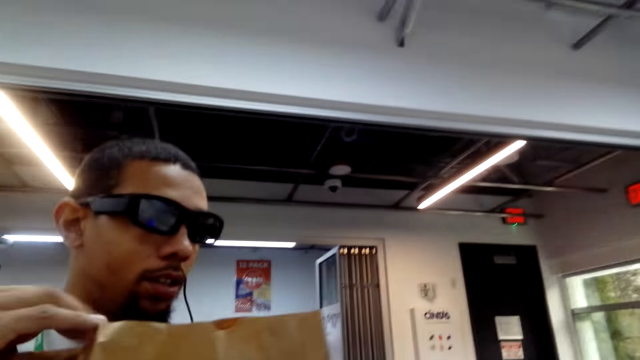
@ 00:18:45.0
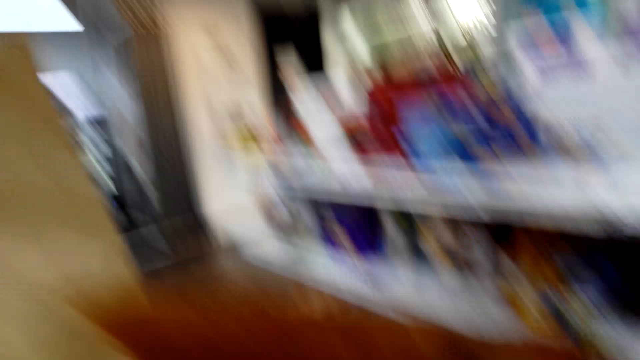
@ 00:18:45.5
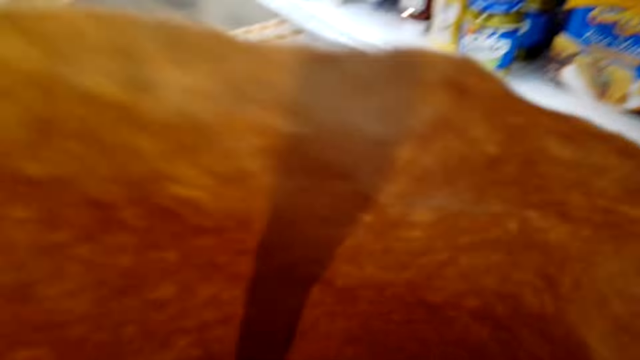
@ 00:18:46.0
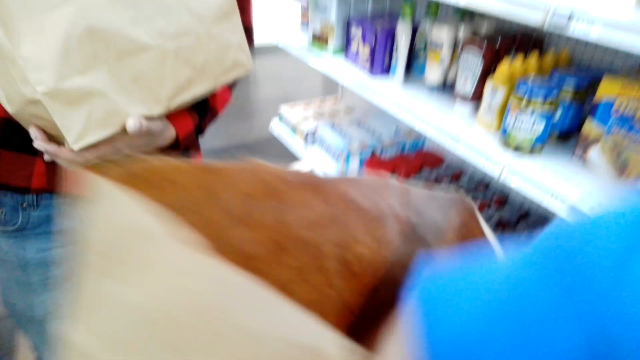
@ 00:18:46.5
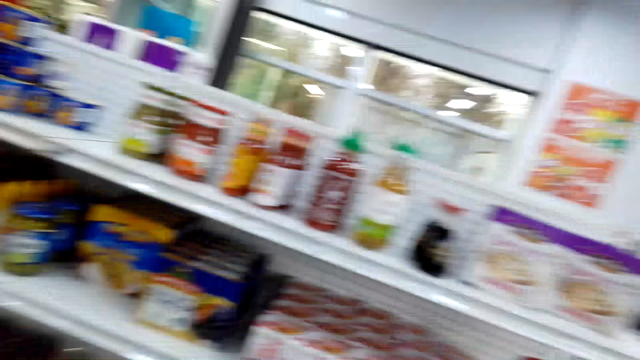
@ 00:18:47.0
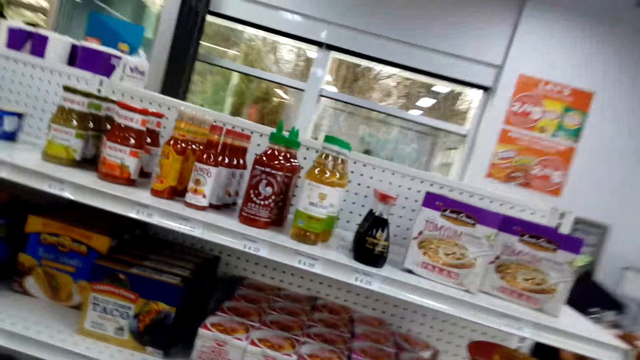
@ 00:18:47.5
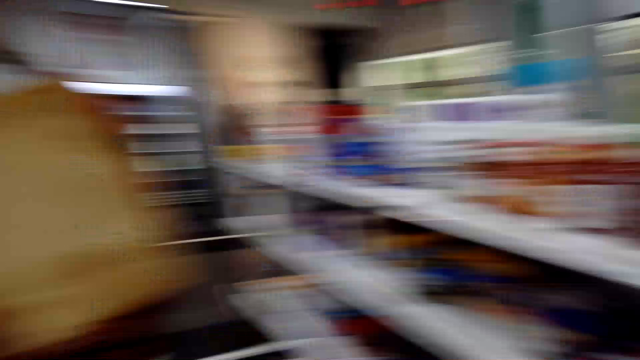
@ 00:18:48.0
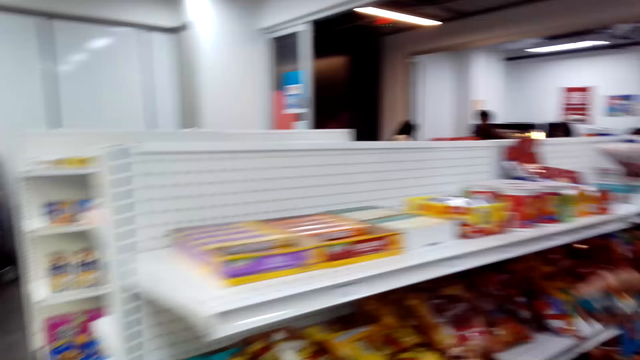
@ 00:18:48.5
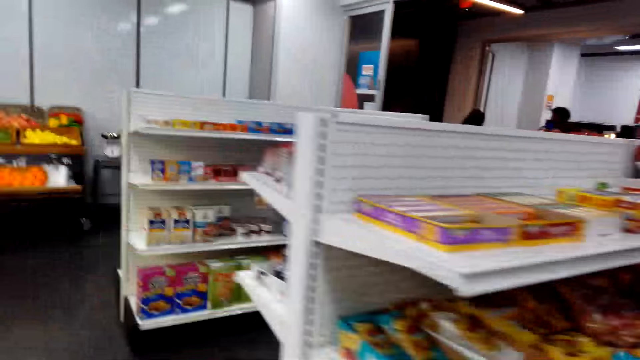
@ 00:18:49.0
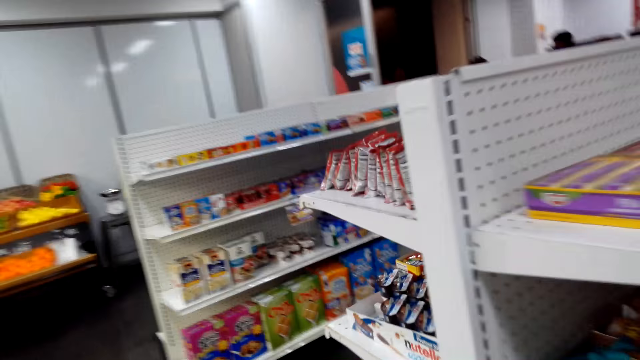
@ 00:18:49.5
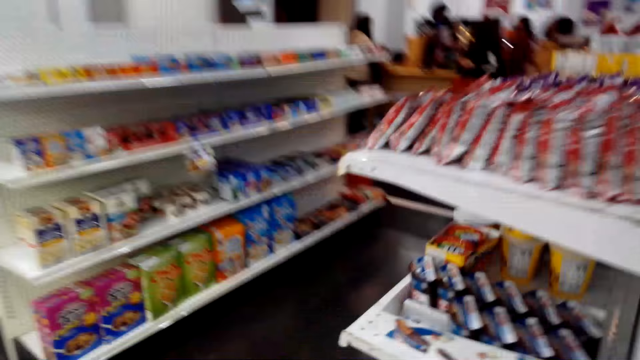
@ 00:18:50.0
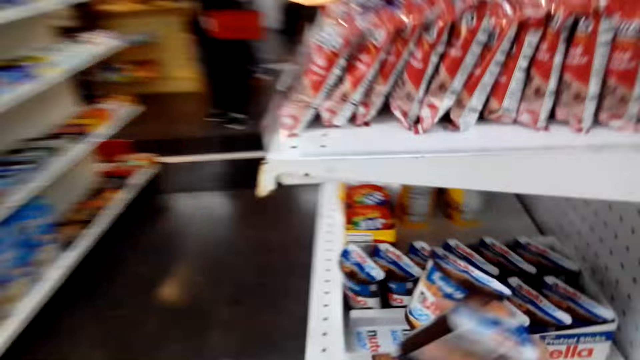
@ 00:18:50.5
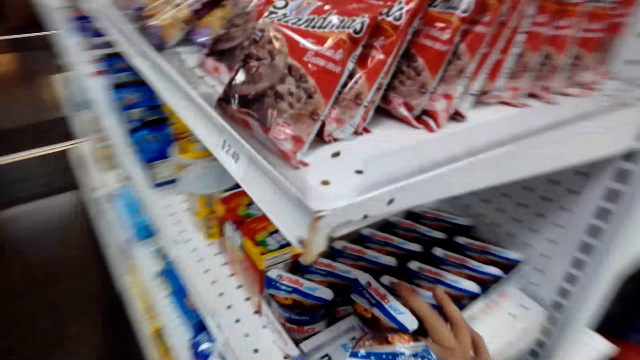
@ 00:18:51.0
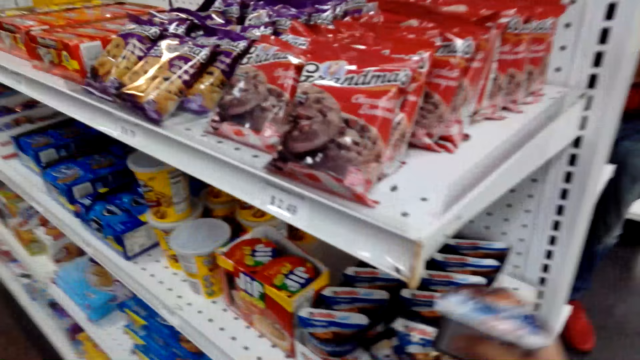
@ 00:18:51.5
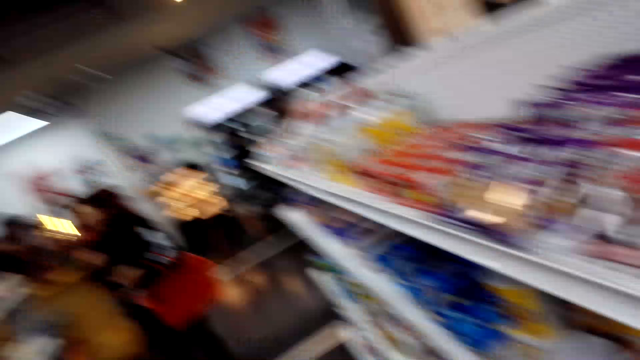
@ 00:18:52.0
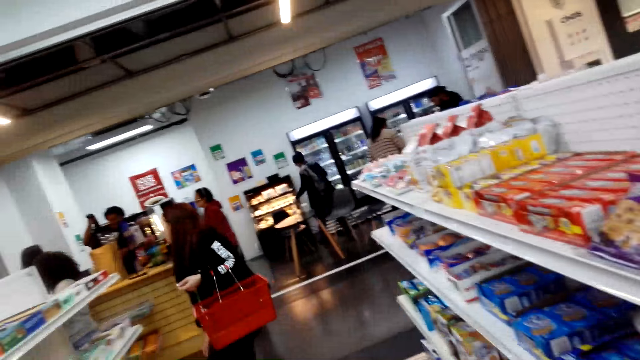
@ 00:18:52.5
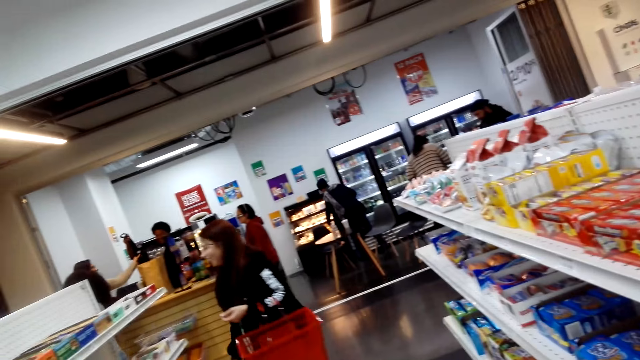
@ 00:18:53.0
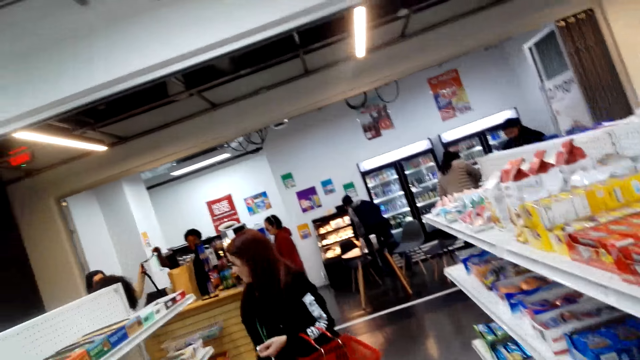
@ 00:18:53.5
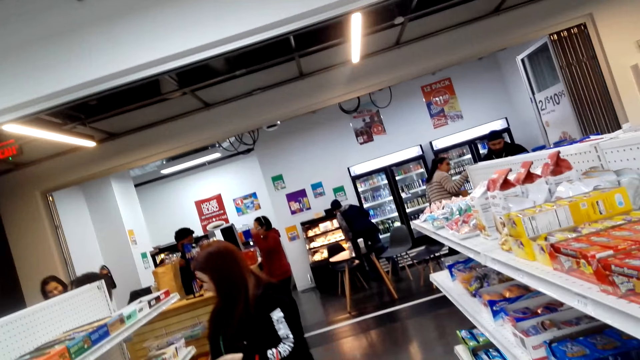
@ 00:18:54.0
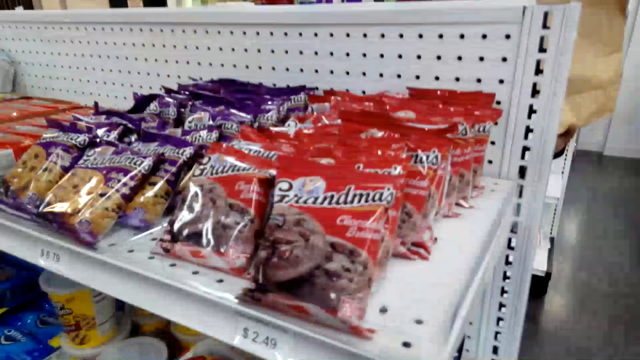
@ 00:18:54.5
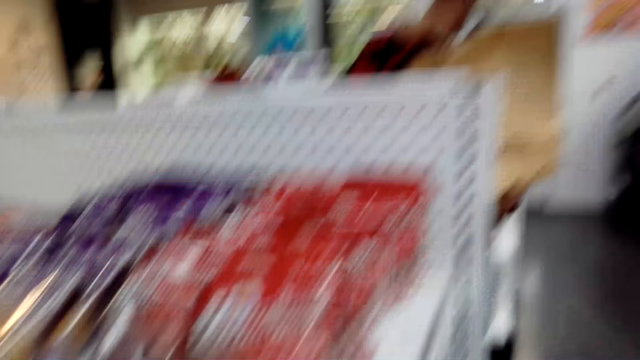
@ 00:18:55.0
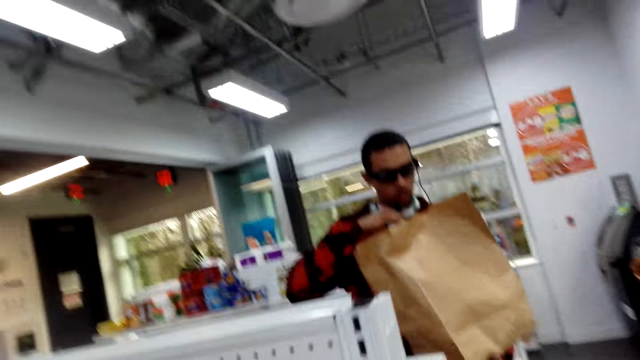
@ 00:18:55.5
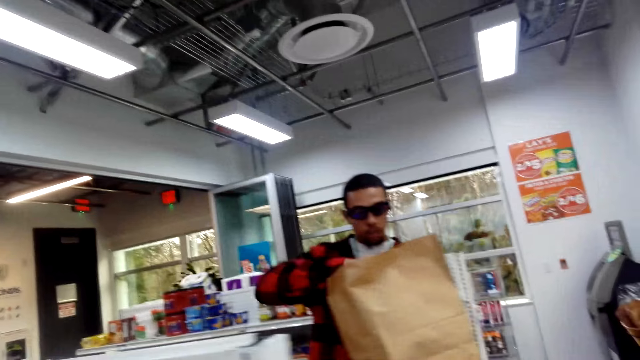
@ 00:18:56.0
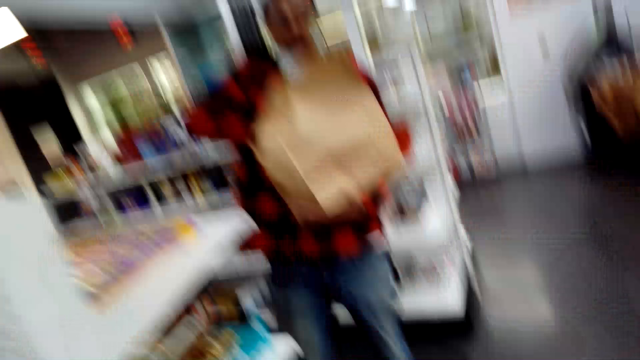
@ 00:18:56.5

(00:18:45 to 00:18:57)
A person holds a brown paper. The camera wearer dialogues with a man. They hold the brown paper. They look around. They walk in the supermarket. They turn around. They pick something from the shelf. Another person walks around. The camera wearer looks around. The first person inserts a hand in the brown paper.

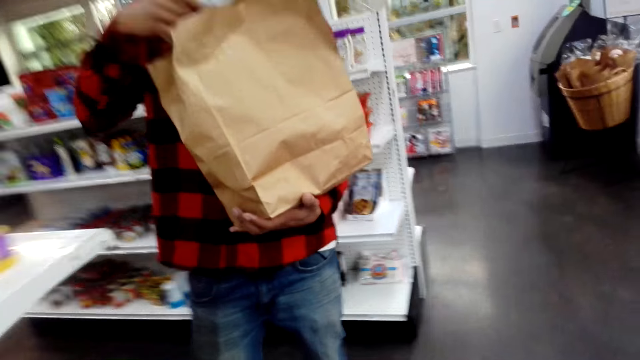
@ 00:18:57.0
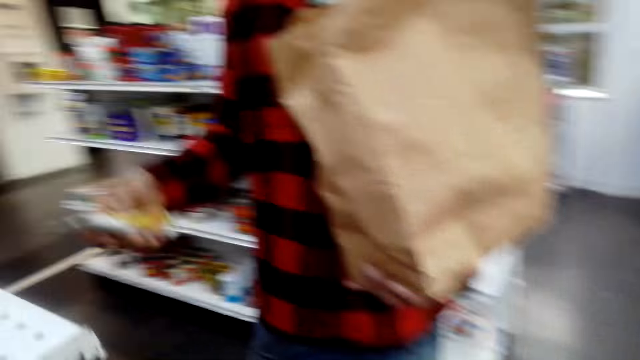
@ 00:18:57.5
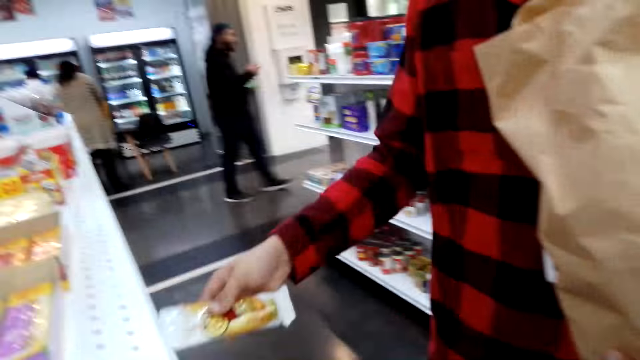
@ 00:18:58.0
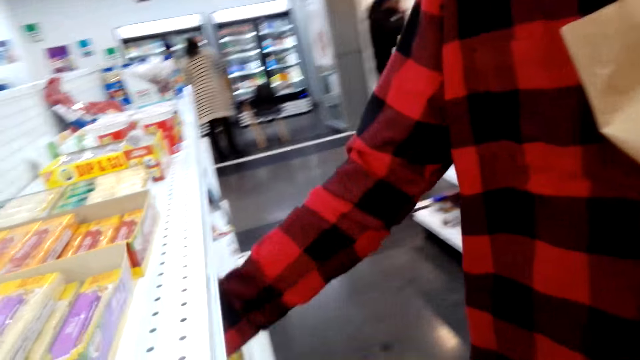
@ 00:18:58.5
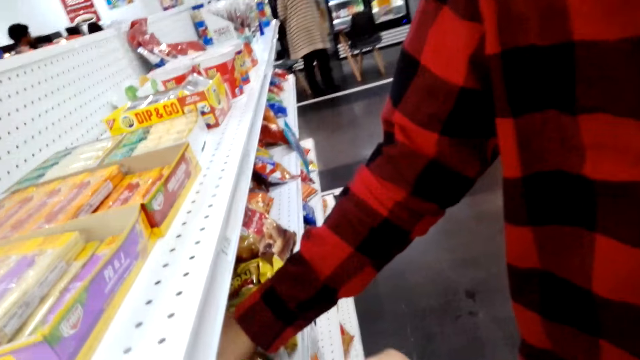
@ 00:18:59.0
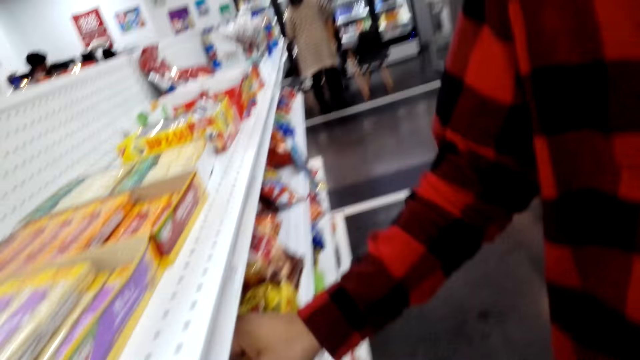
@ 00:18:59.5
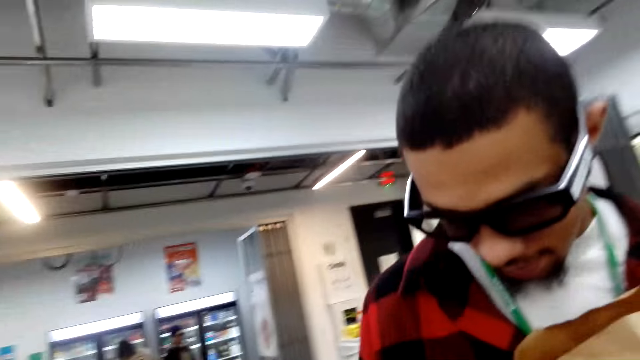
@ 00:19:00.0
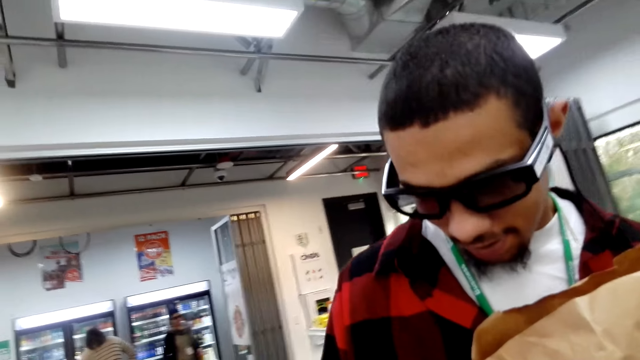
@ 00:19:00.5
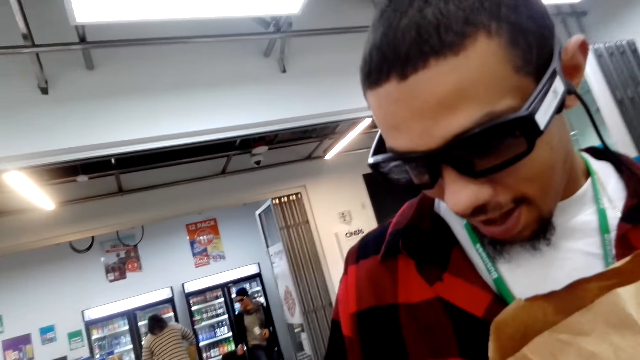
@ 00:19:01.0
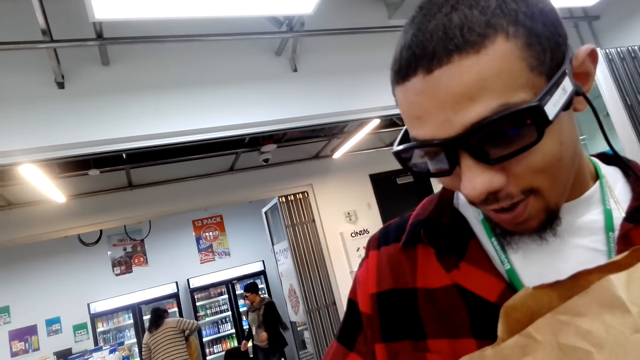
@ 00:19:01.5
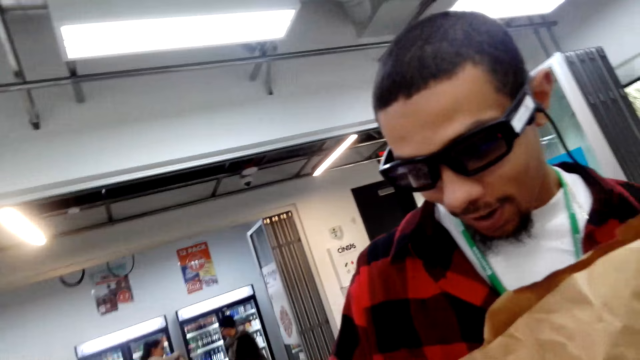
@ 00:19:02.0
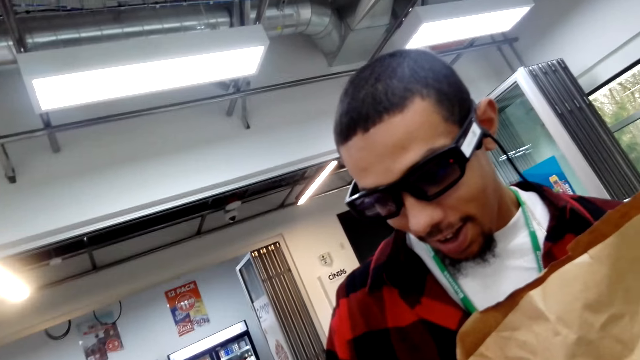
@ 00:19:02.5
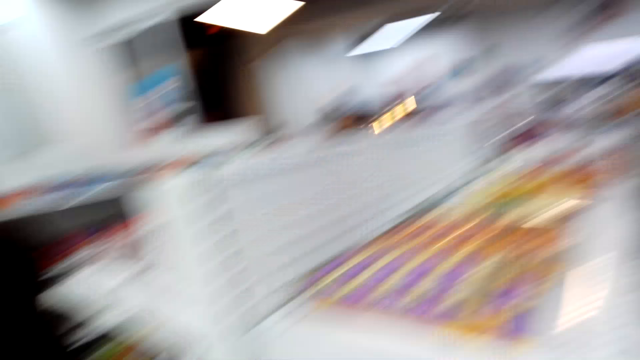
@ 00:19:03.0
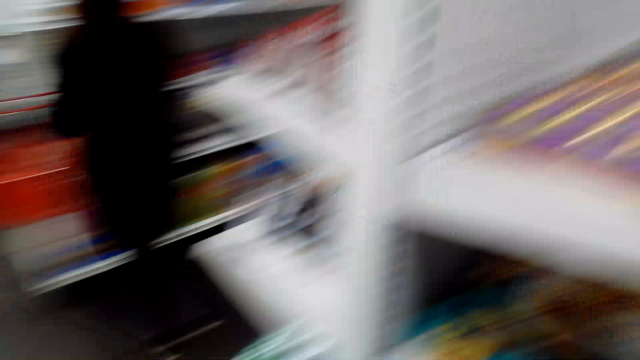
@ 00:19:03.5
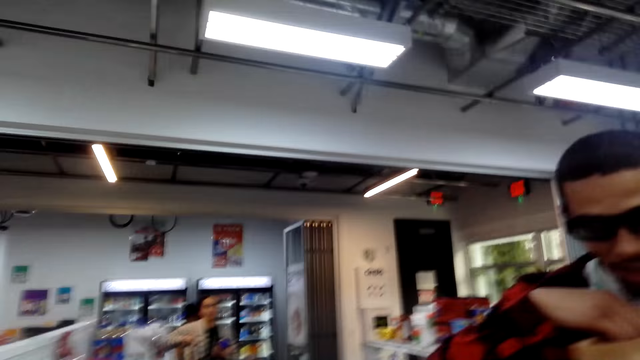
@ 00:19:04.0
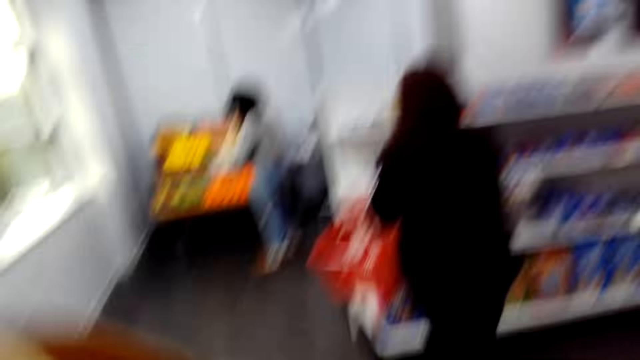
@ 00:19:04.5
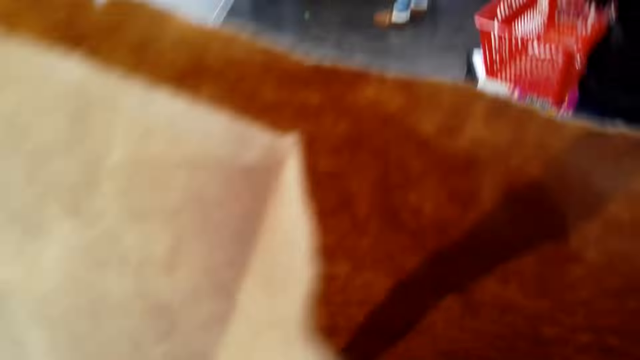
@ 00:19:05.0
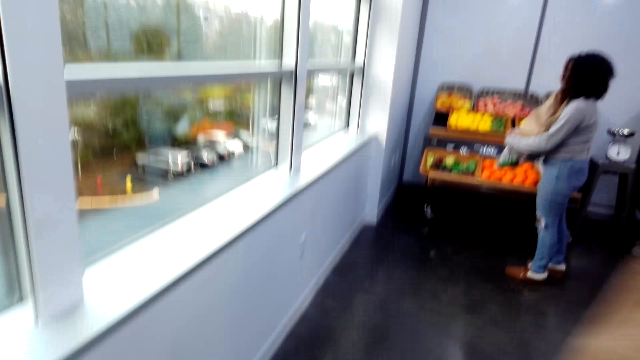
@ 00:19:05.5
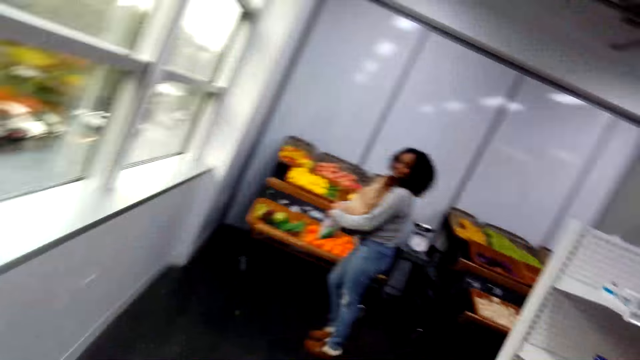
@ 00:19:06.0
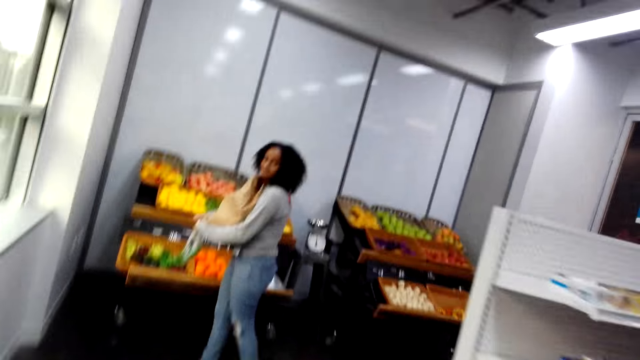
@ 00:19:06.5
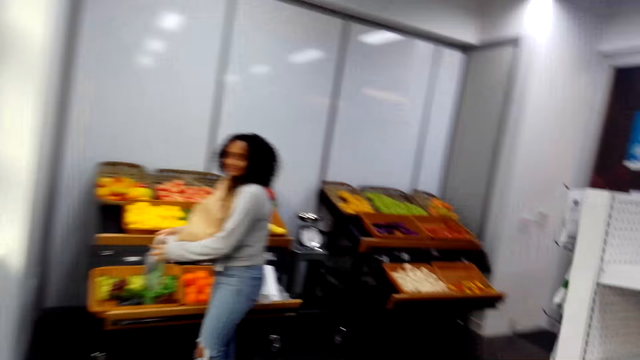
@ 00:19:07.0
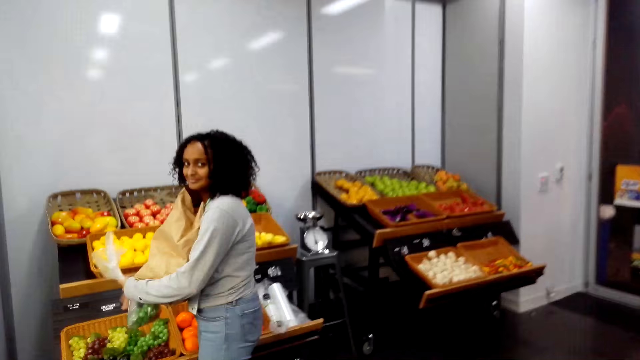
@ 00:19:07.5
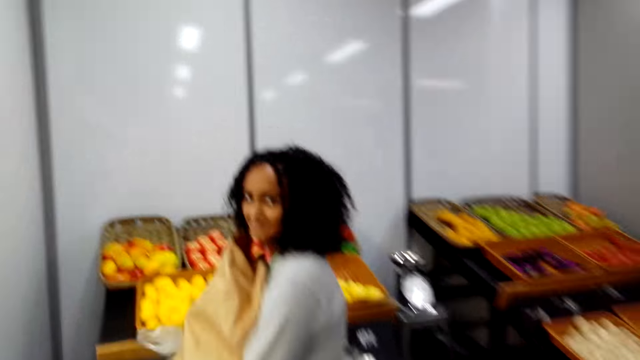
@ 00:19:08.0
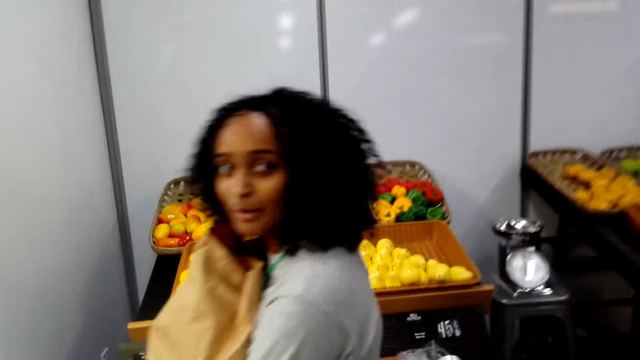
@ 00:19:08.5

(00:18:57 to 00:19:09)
The camera wearer dialogues with a man. The man picks something from a brown paper and puts something on the shelf. The camera wearer dialogues with the man. They dialogue with the man again. A person walks around. Another person picks stuff from the shelf. The camera wearer looks around. A third person holds a brown paper with both hands and walks around. The camera wearer walks in the supermarket. The third person holds a nylon paper and interacts.
